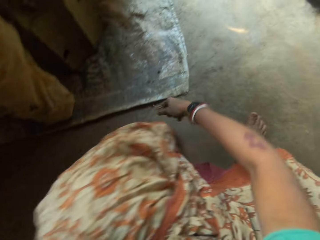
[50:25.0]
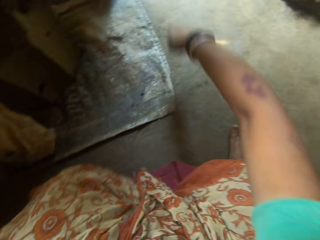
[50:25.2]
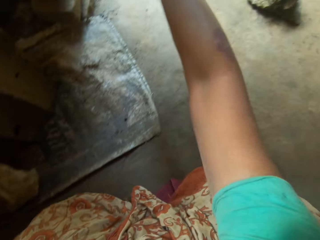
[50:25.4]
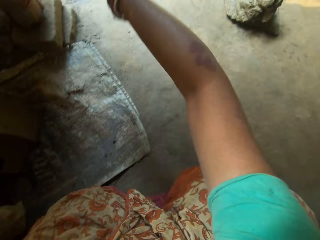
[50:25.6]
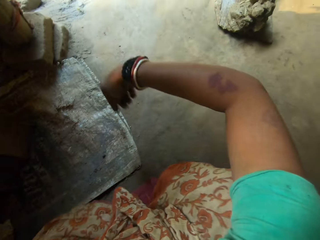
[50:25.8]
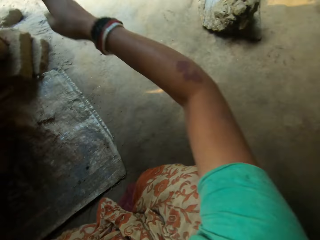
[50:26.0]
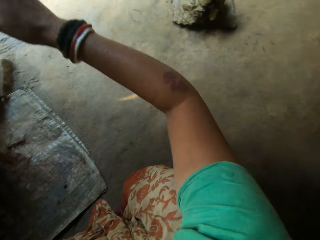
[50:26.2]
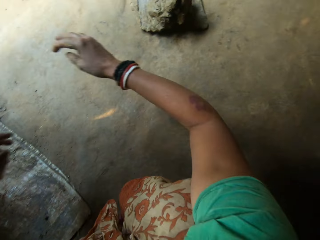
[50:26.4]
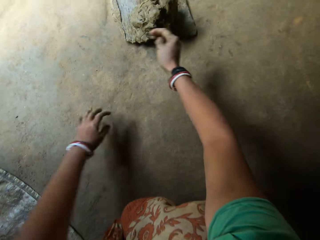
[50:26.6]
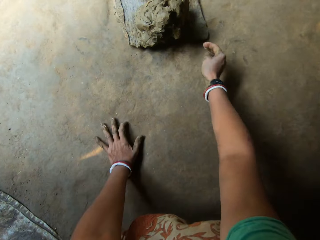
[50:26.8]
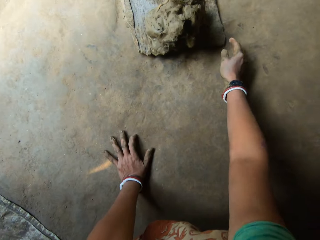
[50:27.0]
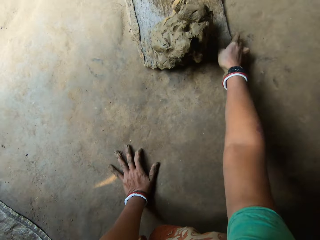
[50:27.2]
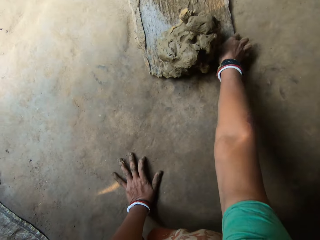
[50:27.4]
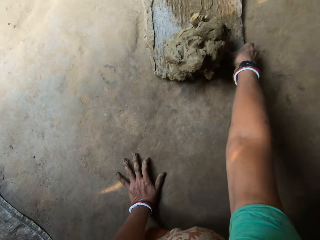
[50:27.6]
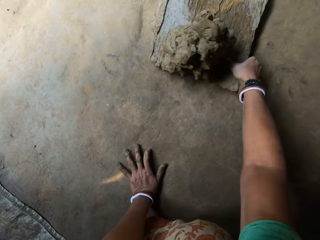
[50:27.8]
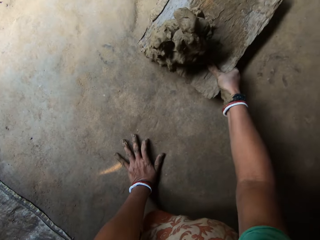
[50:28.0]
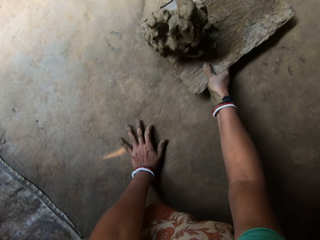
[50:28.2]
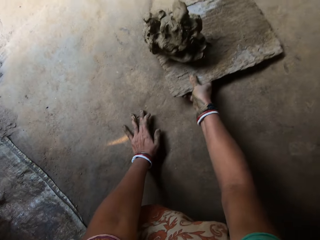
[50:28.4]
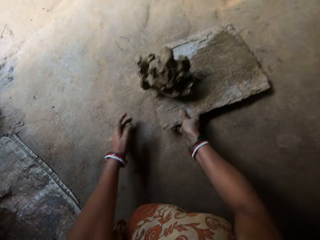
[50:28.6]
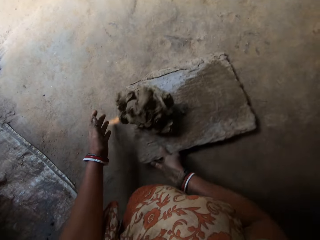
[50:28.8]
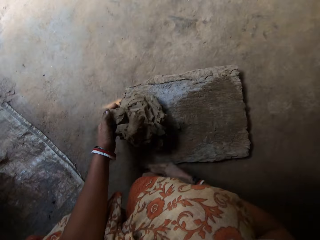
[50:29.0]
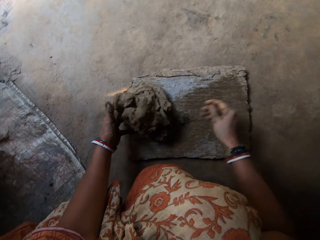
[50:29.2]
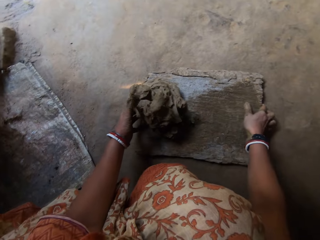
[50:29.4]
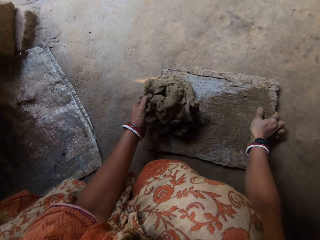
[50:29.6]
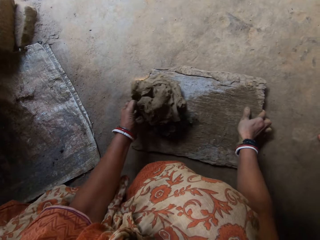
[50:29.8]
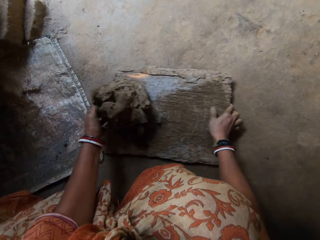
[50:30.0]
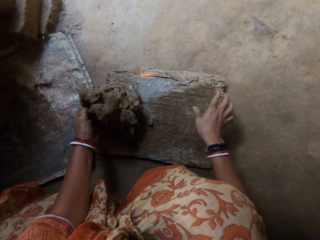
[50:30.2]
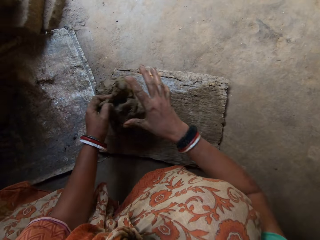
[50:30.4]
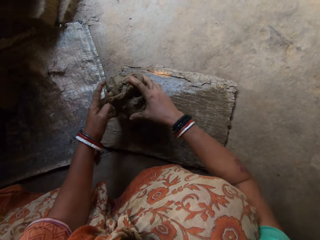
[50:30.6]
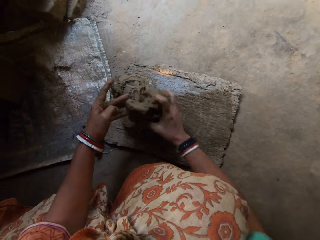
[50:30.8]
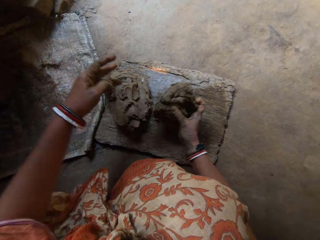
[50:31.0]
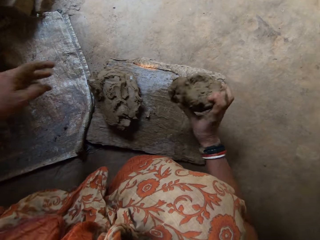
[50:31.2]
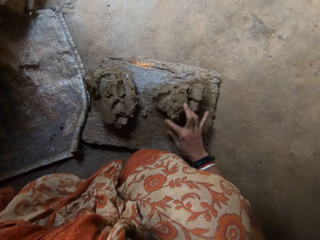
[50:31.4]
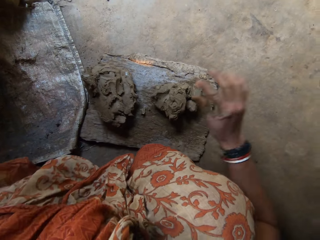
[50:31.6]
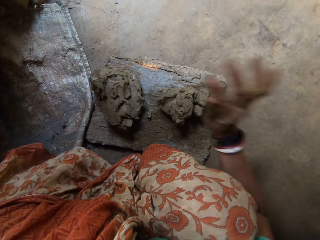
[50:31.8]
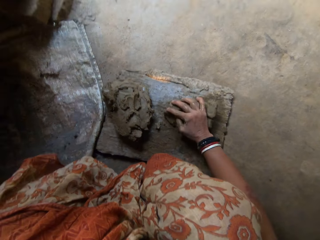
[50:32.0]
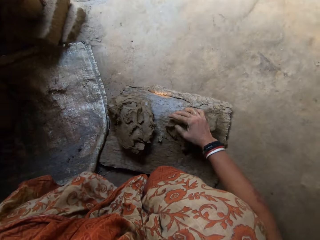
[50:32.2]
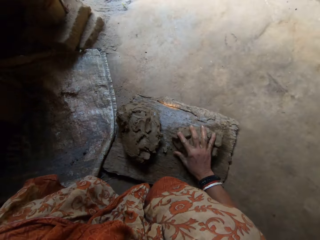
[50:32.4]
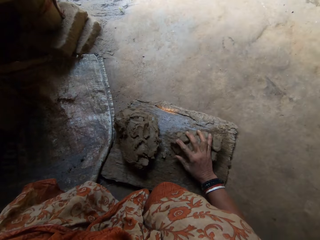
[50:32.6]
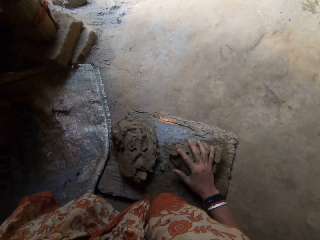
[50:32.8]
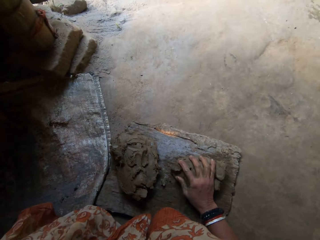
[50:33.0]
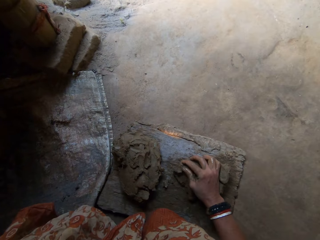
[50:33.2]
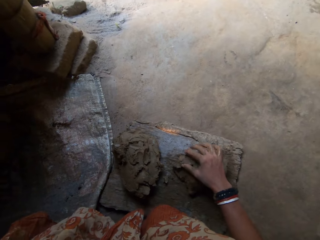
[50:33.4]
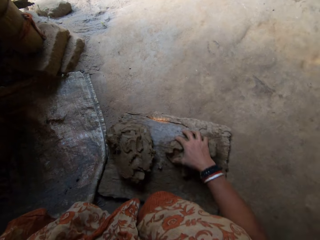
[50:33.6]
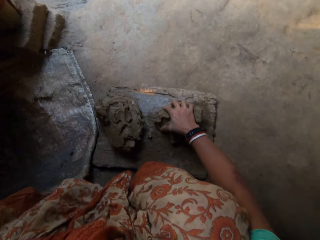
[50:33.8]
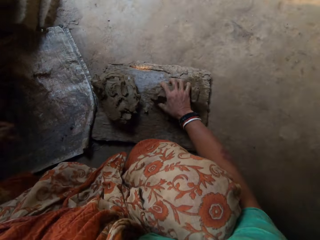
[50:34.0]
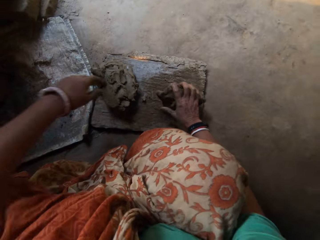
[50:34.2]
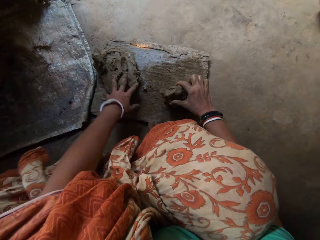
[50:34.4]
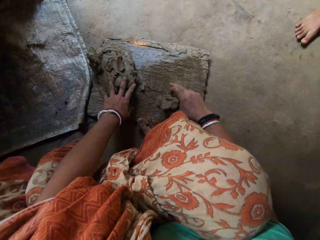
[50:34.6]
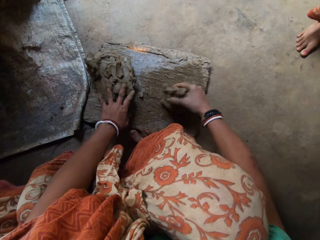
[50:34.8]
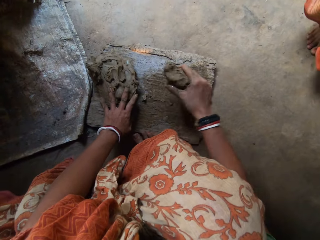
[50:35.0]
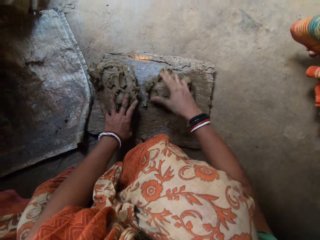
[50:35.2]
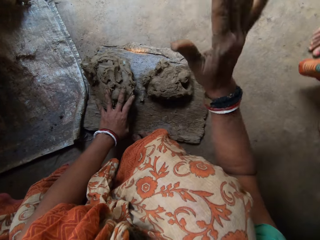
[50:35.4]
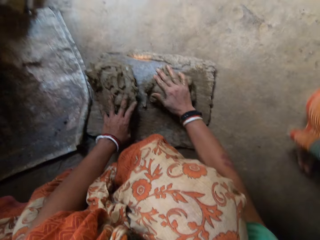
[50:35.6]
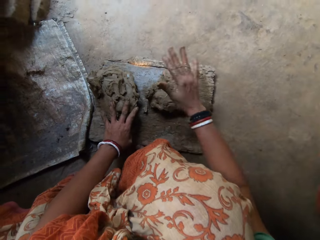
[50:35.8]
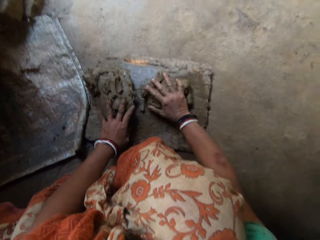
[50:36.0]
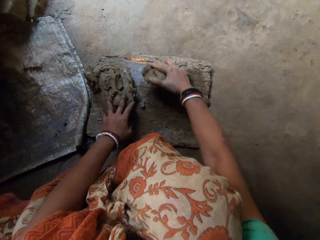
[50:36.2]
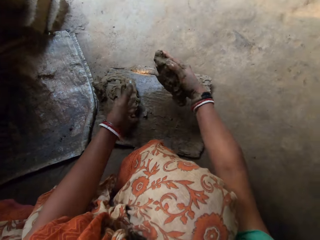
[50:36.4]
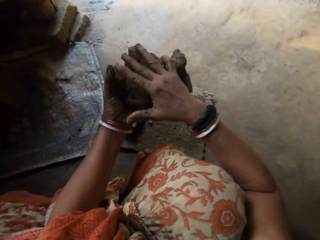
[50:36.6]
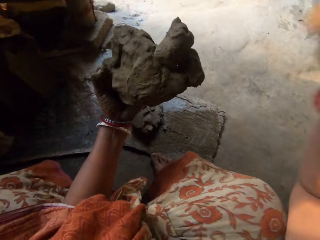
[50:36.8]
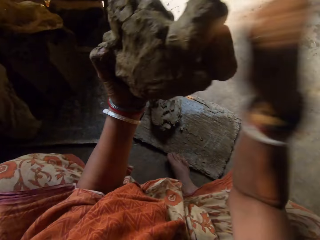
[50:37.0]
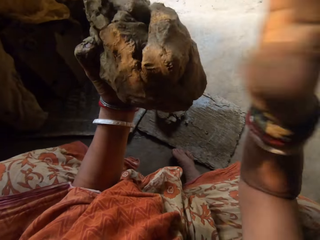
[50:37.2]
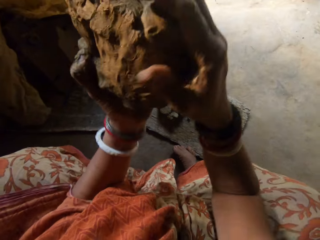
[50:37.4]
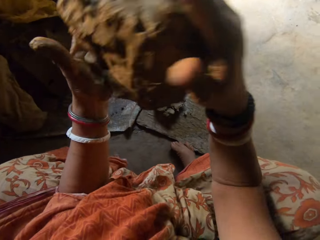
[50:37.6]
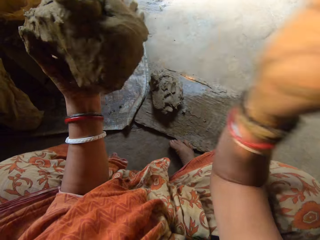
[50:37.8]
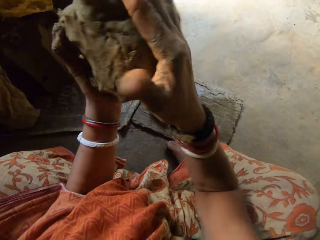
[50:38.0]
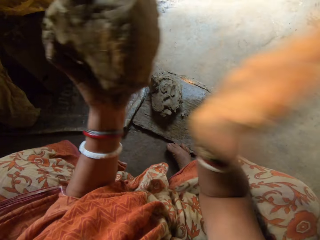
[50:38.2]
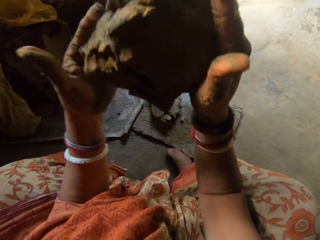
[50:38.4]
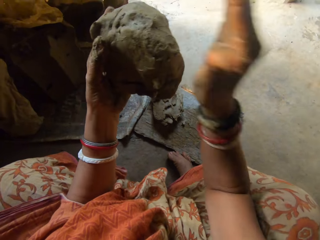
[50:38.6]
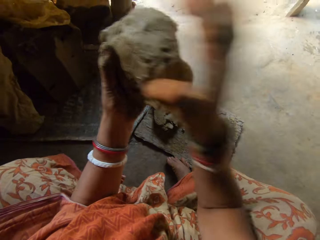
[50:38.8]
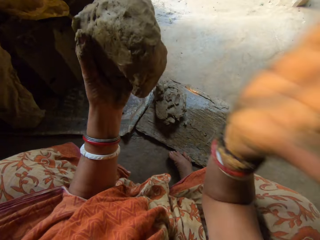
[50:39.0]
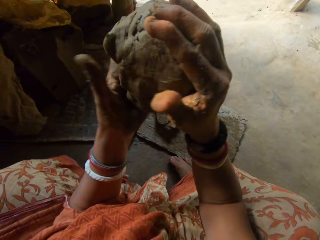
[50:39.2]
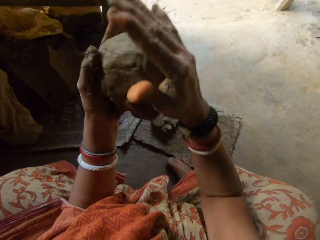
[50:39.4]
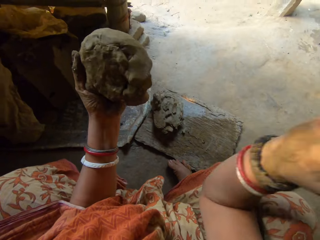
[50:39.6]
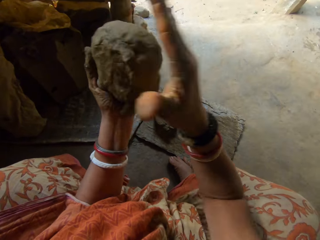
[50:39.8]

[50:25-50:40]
The camera wearer throws the pieces of sticks away. She drags the wooden board closer on the floor. She picks up some clay. She hits the clay on the wooden board. She flattens the clay on the wood. She hits the clay with her hand. She turns the clay on the wood. She hits the clay with her right hand. She flattens the clay on the wood. She picks up the clay. She hits the clay with her right hand. She shapes the clay in her hands.

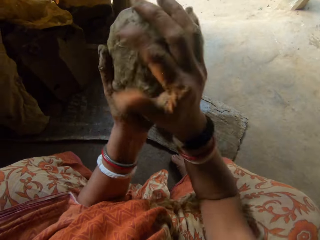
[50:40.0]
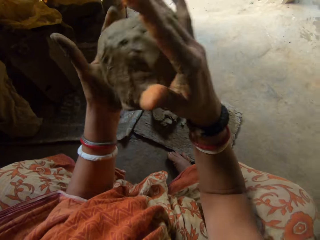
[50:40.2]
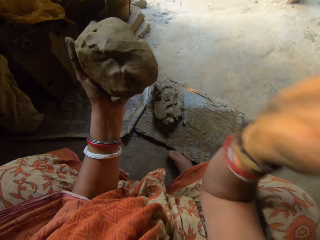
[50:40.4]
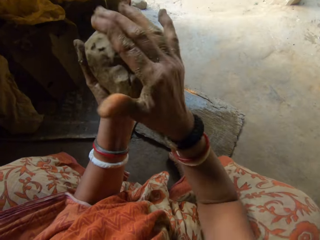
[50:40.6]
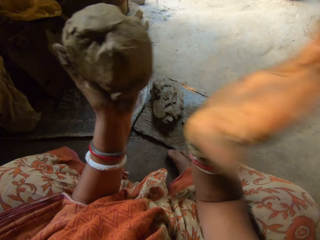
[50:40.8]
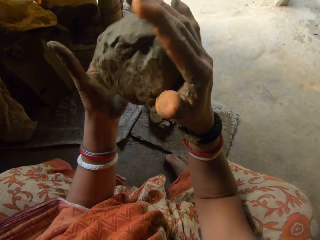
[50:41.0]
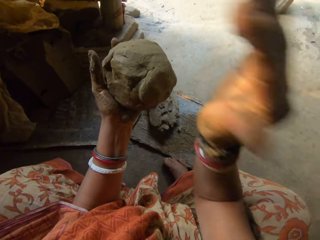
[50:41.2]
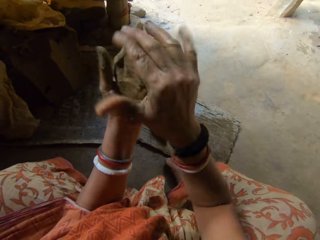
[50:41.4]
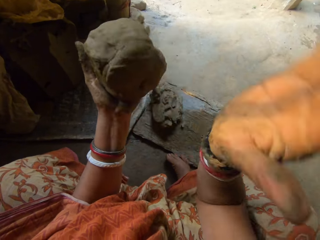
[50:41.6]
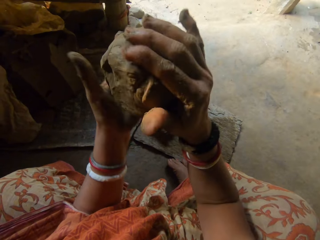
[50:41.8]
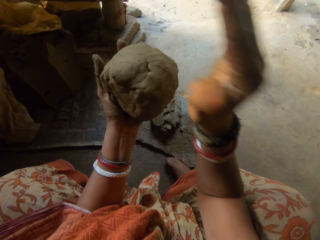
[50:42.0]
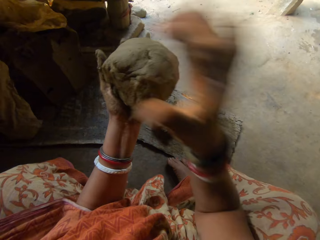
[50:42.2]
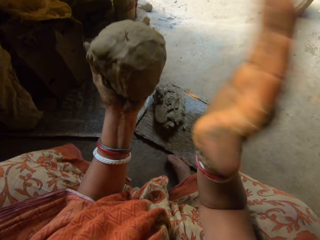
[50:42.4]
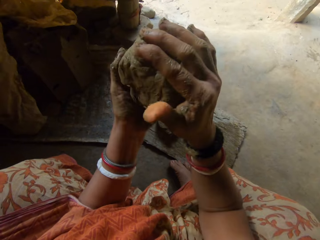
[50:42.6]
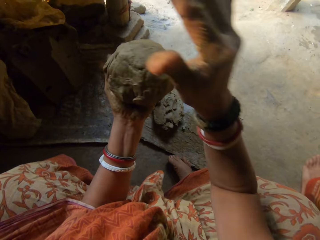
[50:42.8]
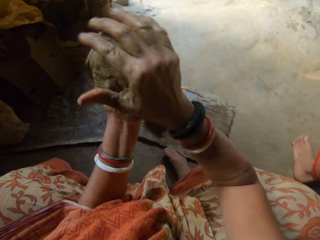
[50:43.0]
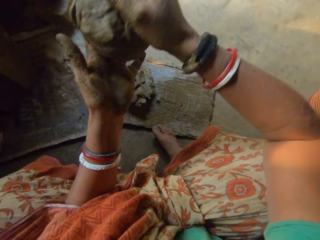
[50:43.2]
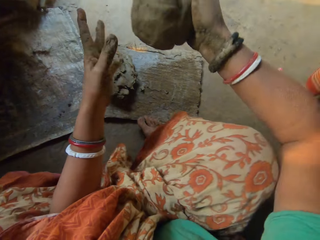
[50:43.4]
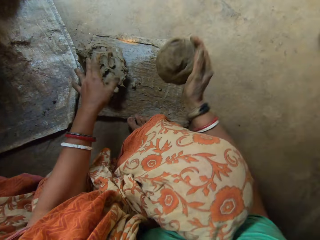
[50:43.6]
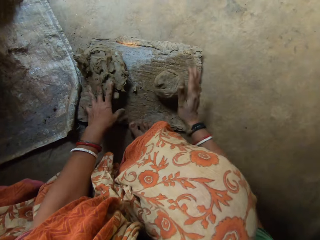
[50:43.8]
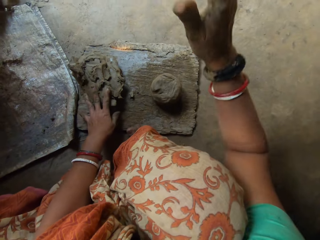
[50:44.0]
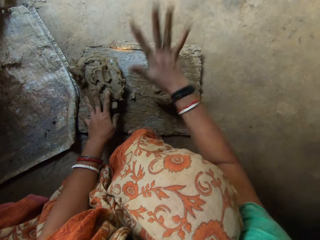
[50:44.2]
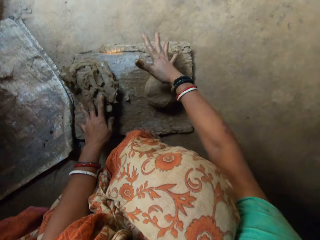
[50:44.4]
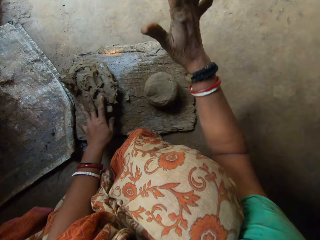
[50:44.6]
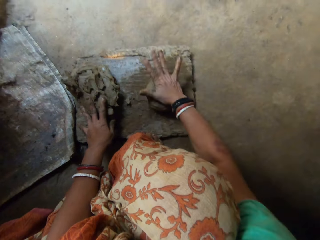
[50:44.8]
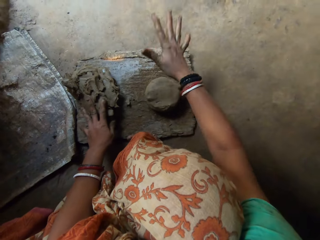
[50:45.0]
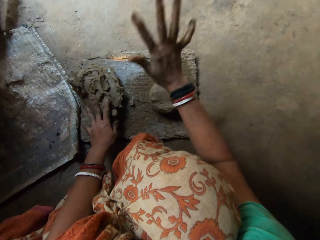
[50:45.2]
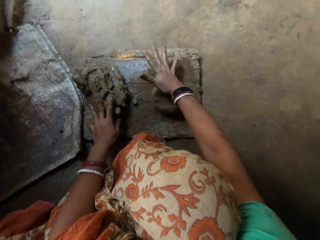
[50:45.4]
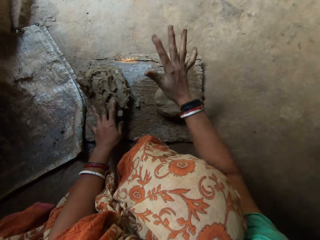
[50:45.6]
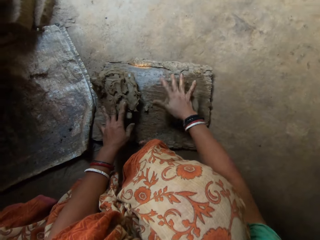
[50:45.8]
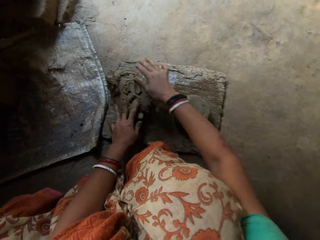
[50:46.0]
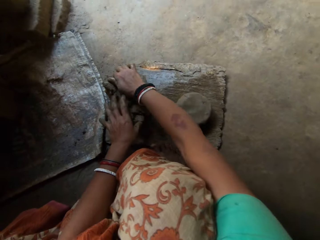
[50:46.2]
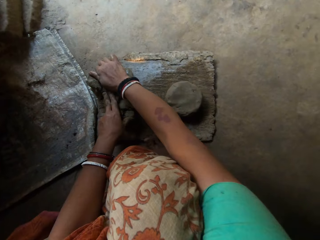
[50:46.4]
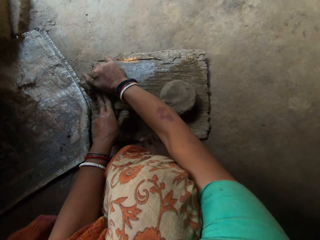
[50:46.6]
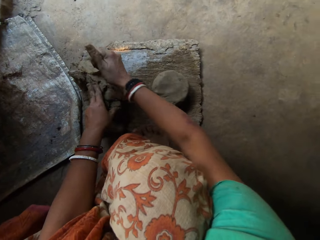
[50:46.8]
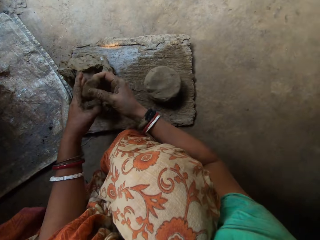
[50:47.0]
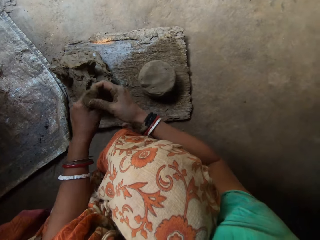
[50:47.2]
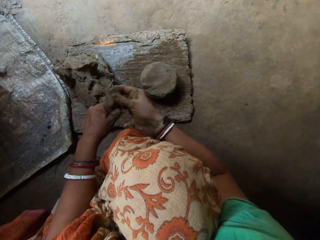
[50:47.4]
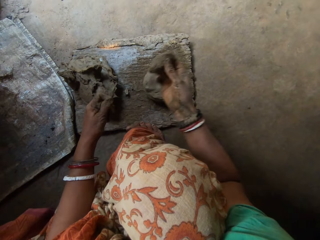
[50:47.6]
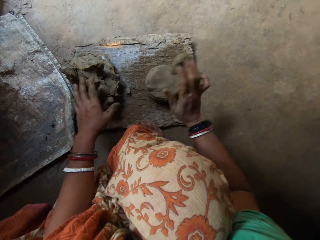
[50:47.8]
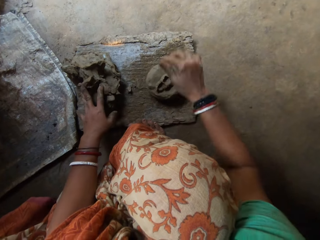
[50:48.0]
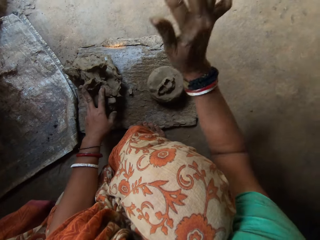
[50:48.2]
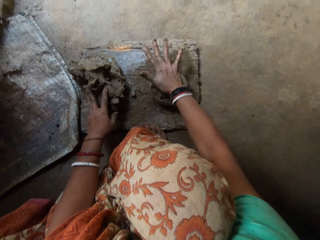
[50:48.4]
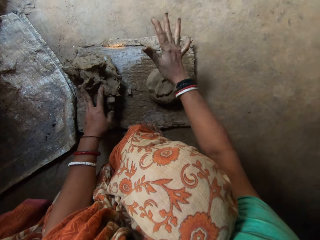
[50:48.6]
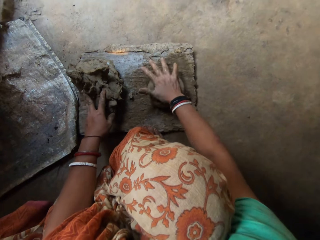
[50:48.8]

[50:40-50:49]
The camera wearer drops the clay on the wooden board. She flattens the clay using a hand. She hits the clay with her right hand. She cuts some clay. She removes a portion of clay from the bigger clay. She drops the clay on another clay. She attaches a portion of clay on the clay on the wood. She flattens the clay on the wood. She hits the clay with her right hand.
